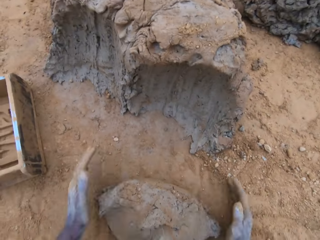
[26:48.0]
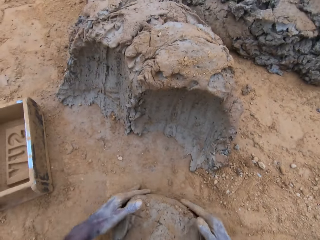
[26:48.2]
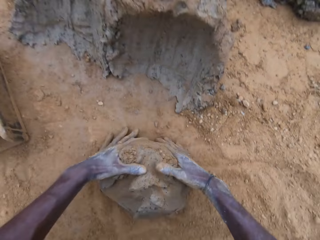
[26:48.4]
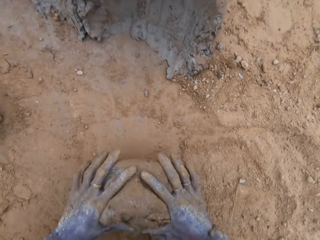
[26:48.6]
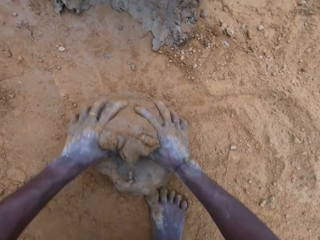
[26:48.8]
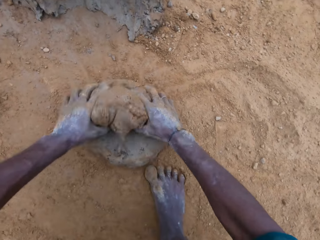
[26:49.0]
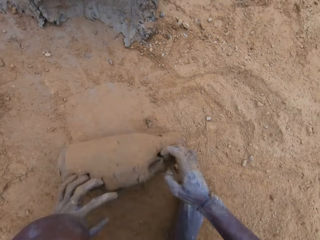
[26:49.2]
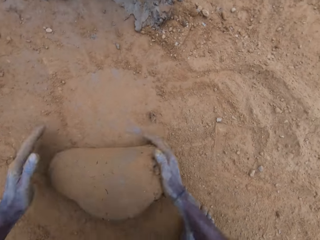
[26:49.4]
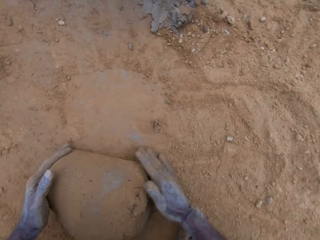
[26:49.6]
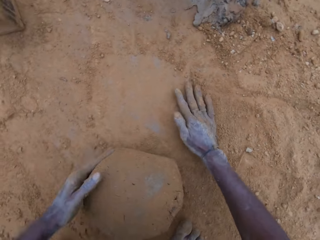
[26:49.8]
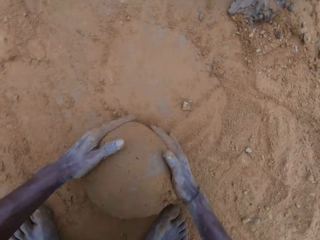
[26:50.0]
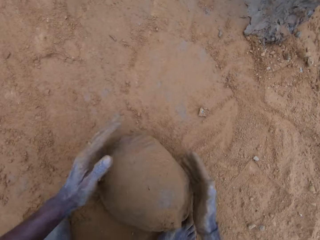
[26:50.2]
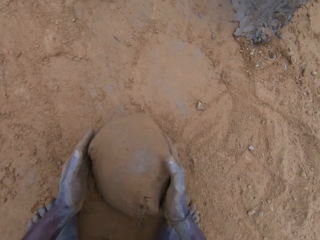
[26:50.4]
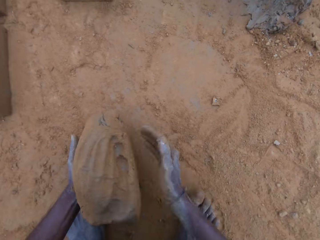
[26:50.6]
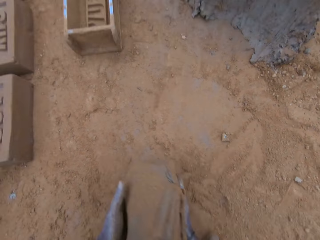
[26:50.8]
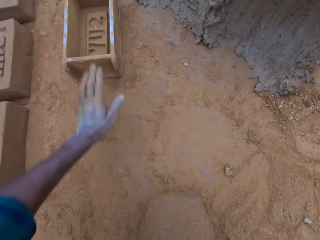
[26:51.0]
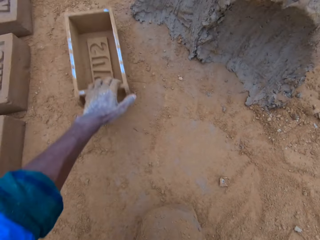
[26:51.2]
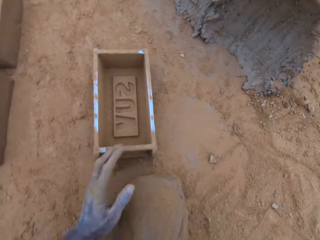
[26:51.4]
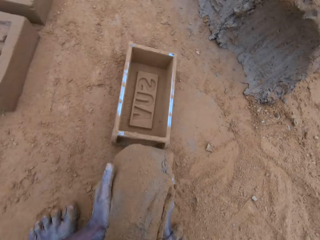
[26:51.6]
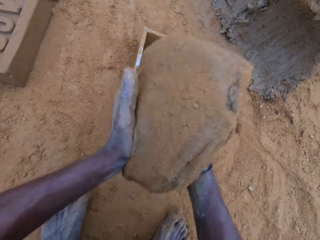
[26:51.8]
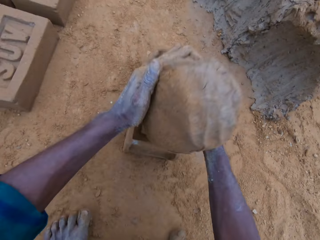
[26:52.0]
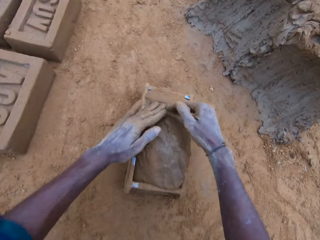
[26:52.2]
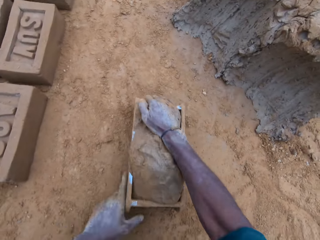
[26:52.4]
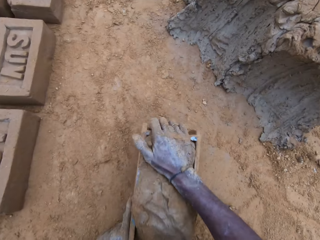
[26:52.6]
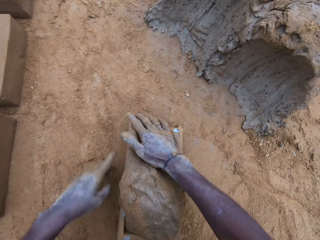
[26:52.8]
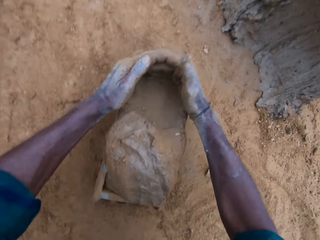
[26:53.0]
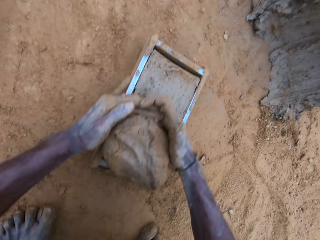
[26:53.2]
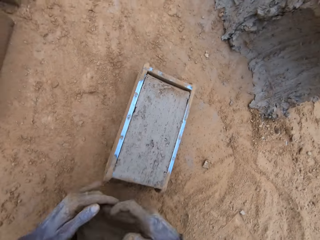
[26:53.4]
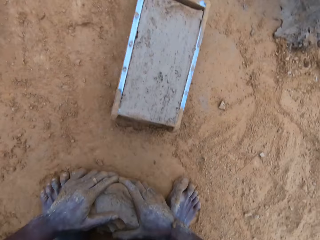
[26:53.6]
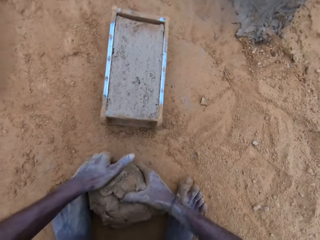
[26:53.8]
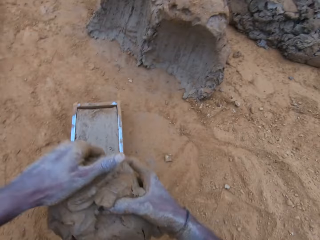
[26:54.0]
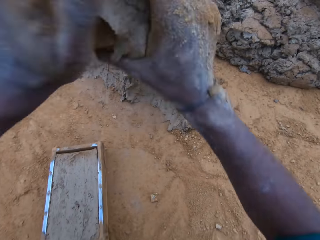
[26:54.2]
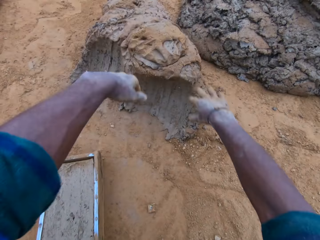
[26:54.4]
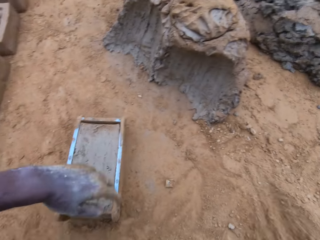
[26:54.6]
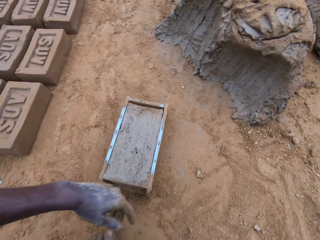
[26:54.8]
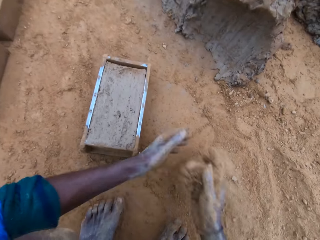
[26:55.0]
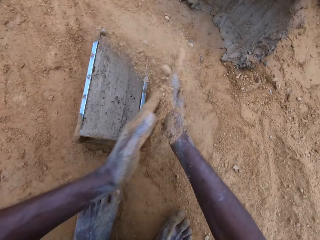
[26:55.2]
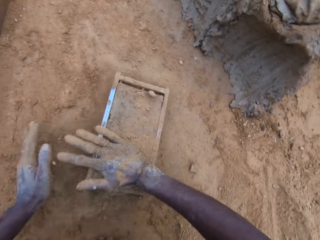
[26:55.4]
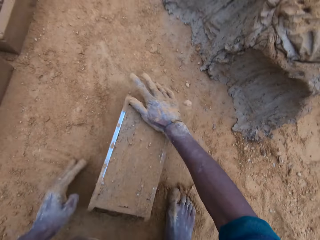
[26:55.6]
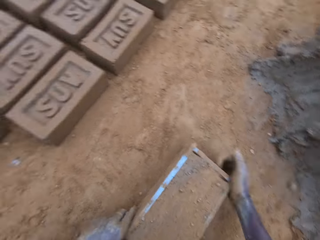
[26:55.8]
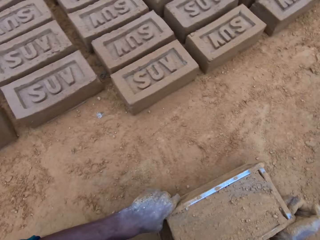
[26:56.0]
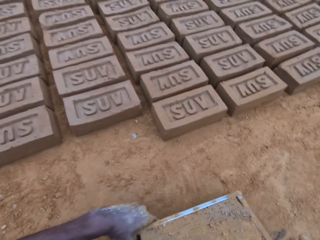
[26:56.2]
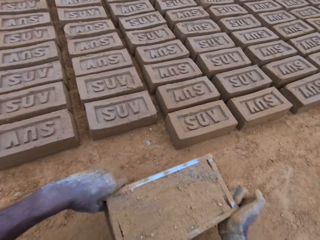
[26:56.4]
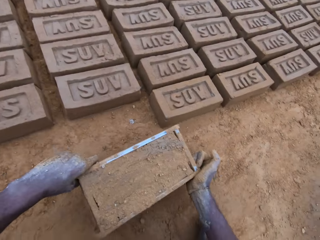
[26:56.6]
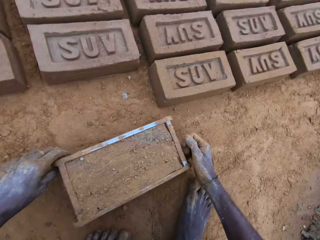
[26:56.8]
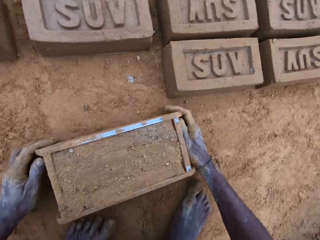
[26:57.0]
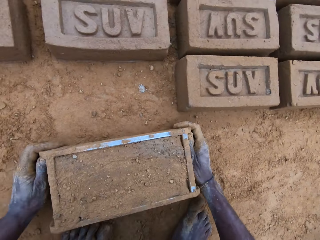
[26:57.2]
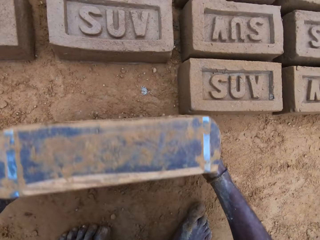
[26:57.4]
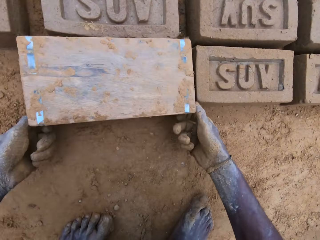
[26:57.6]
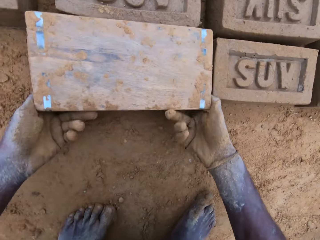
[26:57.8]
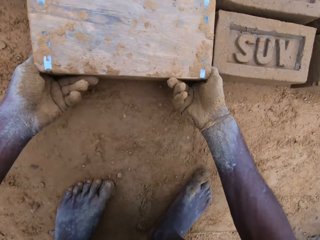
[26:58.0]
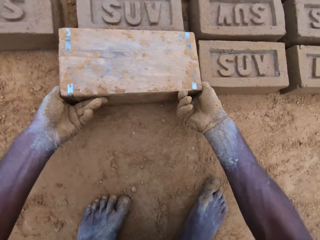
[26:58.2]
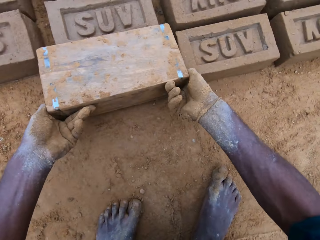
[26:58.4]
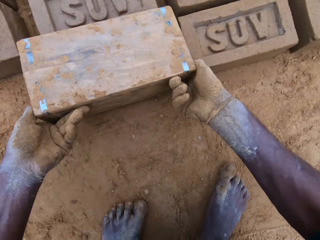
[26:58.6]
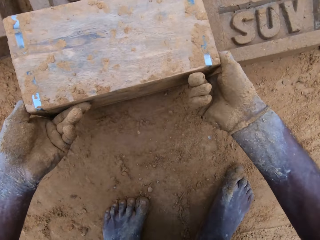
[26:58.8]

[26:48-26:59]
The camera wearer mixes the mortar with sand on the ground. He rolls clay with hands and picks the clay with hands. He moves a brickmould with a hand. He adjusts the block mold. He puts down the clay in the brickmould. He scoops the clay from the brickmould with hands. He cuts out of the mortar. He picks the clay with hands. He throws the cut out mortar with the rest with a hand. He rubs sand on his hand. He puts a hand on the clay in the brickmould. He picks the brickmould. He carries the block mold. He puts down the brickmould with hands. He turns the block mold upside down.

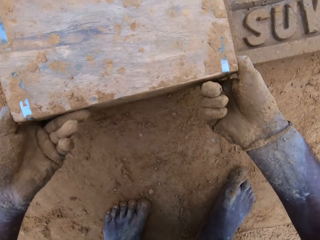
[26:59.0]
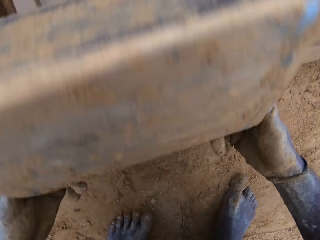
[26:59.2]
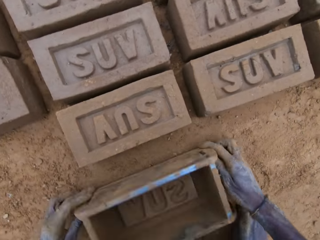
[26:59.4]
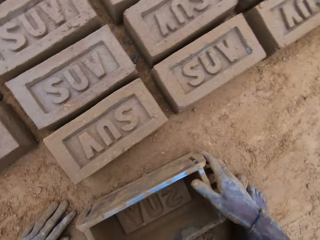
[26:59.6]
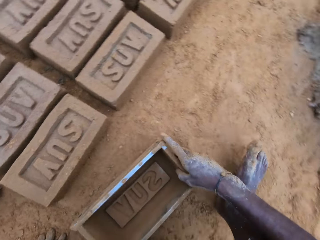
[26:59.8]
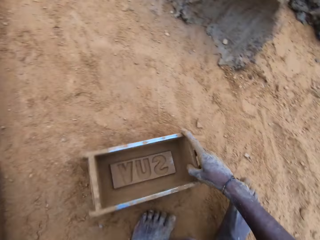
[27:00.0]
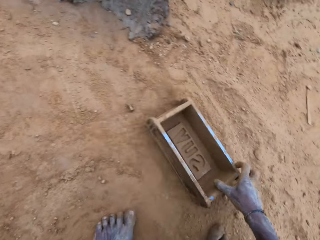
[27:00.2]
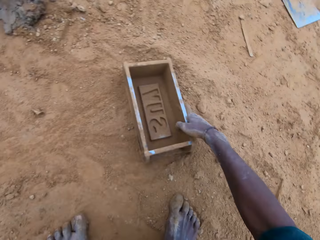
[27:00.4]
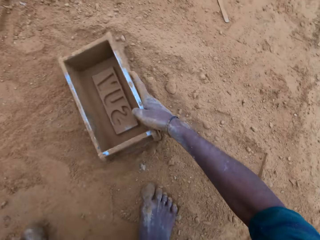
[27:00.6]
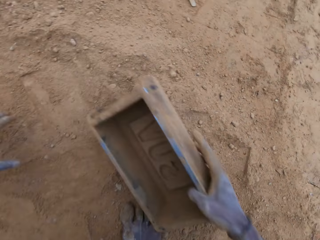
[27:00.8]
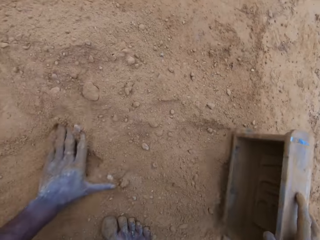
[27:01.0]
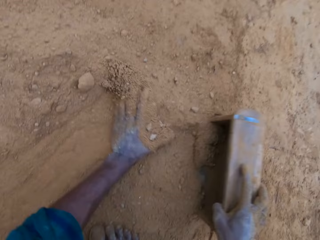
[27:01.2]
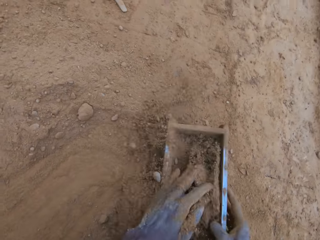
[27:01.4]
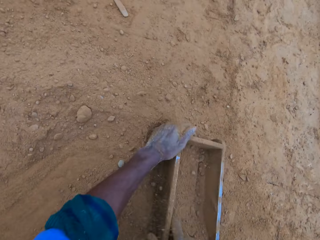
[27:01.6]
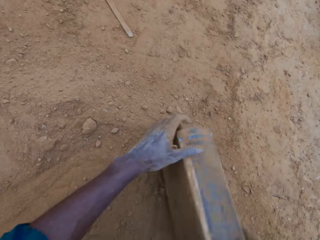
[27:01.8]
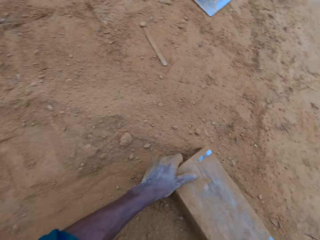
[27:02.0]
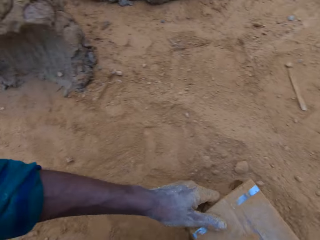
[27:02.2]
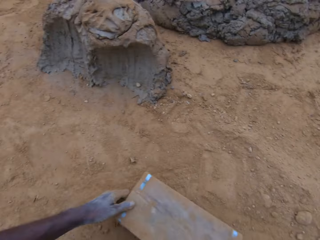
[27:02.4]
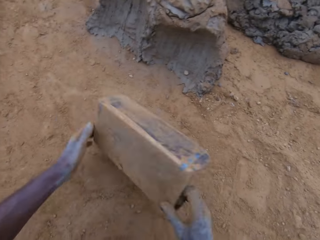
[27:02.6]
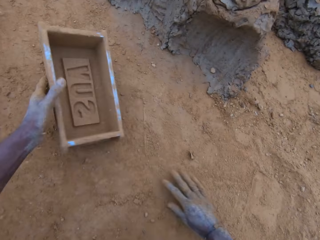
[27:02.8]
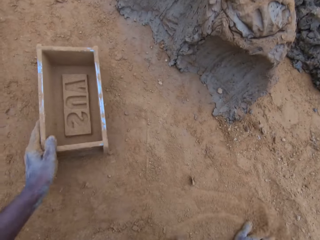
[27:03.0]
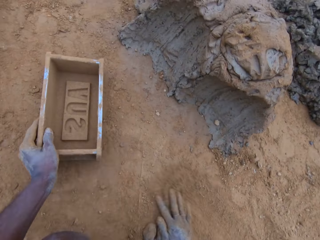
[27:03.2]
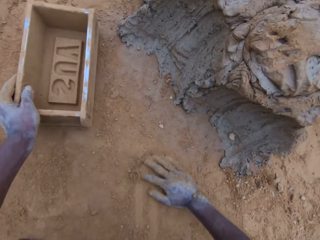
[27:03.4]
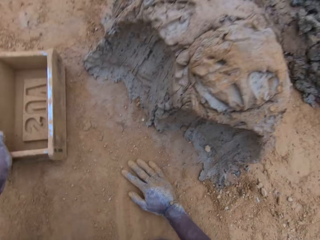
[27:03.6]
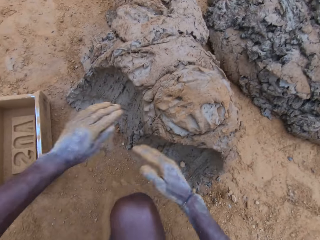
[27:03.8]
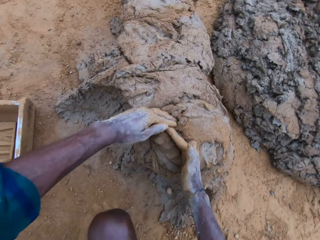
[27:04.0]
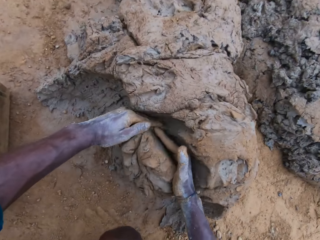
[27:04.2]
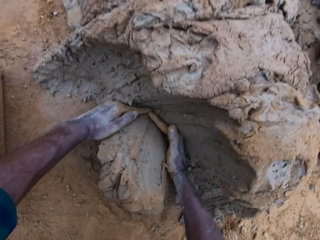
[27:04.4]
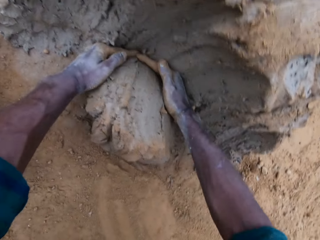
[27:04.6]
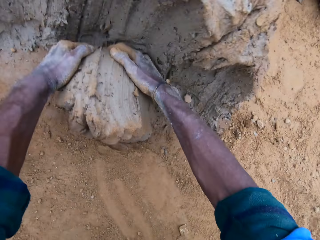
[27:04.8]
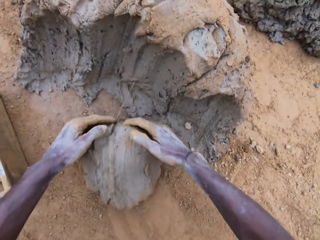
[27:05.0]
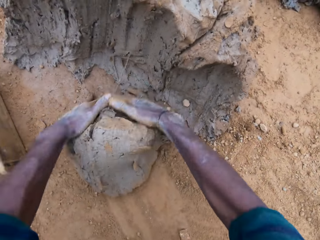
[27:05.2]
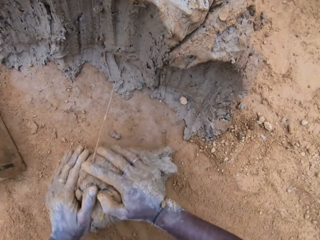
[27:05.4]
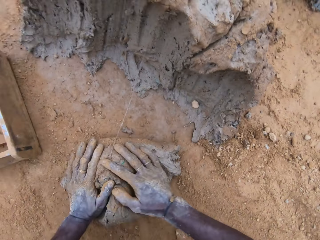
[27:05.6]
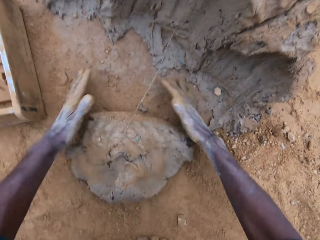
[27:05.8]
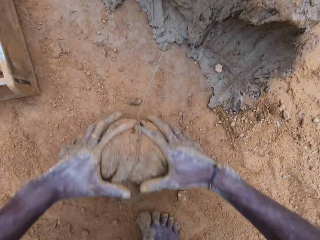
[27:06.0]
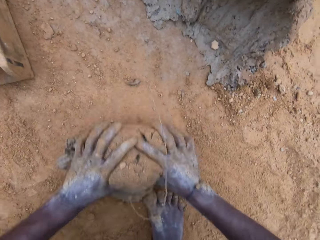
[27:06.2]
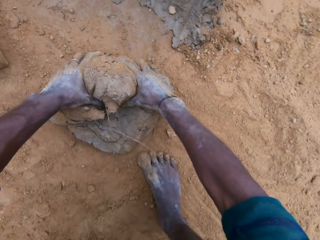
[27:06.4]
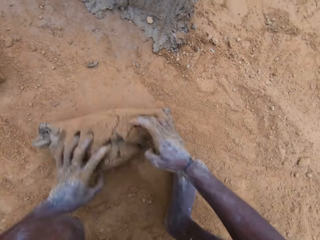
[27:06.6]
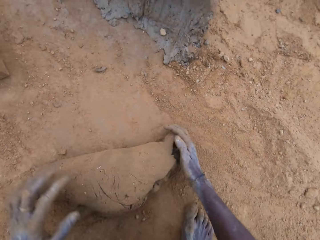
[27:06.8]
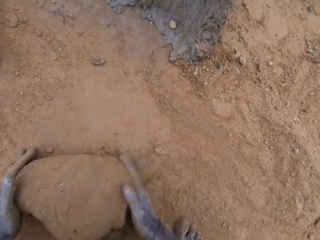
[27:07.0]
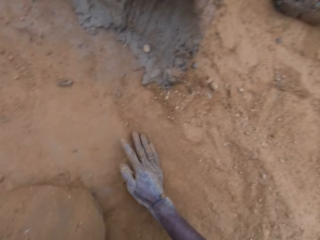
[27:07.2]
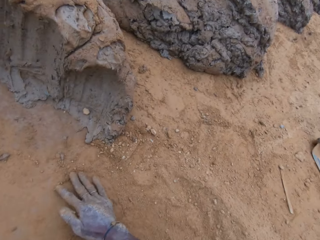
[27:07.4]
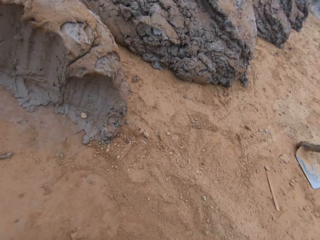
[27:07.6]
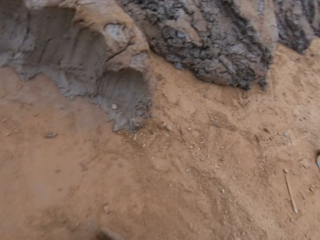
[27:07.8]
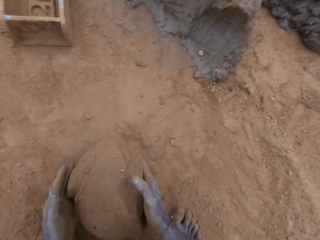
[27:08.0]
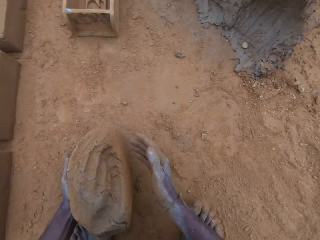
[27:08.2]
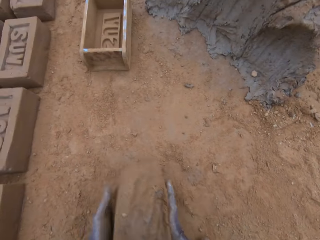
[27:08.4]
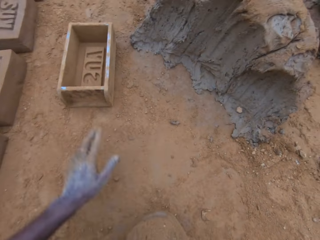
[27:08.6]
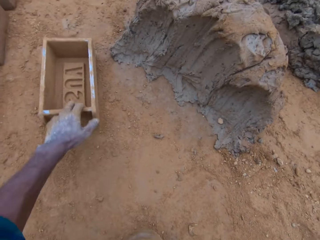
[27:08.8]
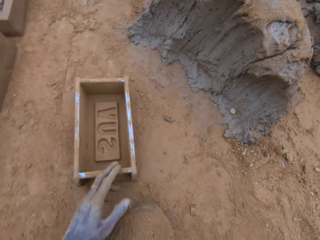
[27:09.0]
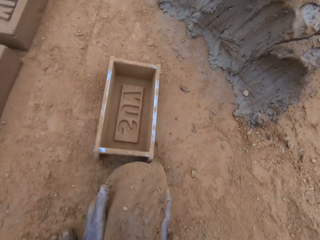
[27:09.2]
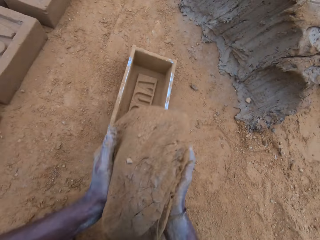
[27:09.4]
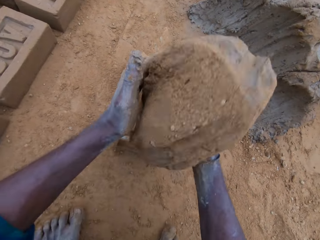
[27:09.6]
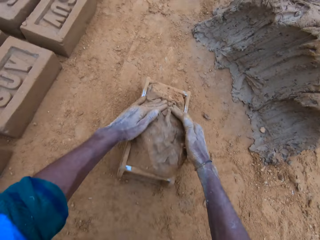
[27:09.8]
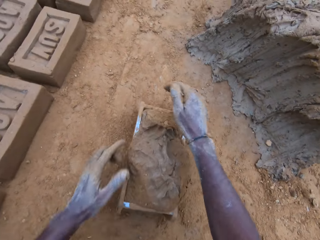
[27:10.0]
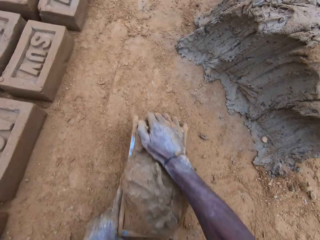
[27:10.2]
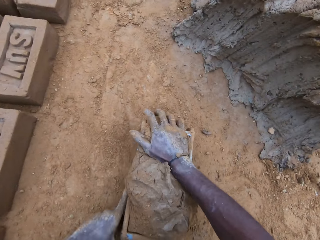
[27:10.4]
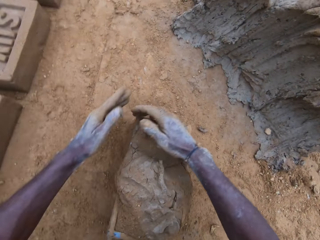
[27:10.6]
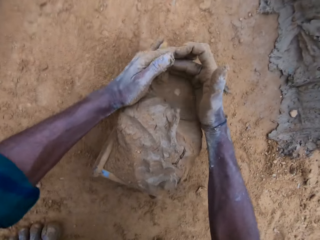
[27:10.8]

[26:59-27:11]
The camera wearer removes the block mold from the mortar. They flip up a brickmould, put down the brickmould and move the brickmould. They scoop sand. They put the sand into the mold block. They pour the sand from the brickmould, put down the brickmould and move a hand on the sand. They cut out of the mortar. They scoop clay with hands. They mix the mortar with sand on the ground. They roll the clay with hands and pick the clay with hands. They adjust the block mold. They move the brickmould. They put the clay in the brickmould with hands.
